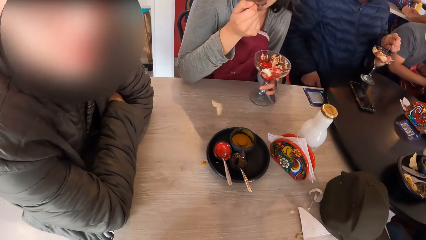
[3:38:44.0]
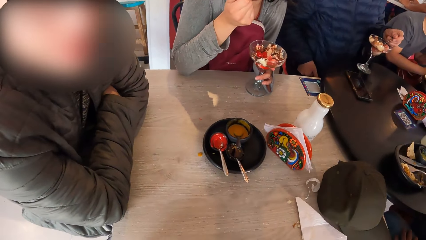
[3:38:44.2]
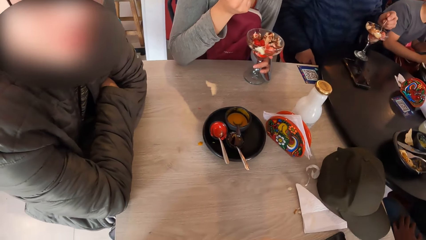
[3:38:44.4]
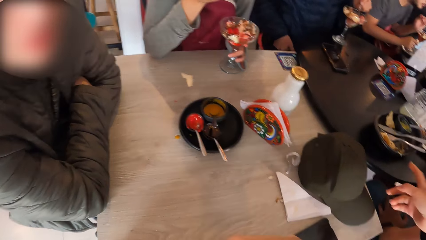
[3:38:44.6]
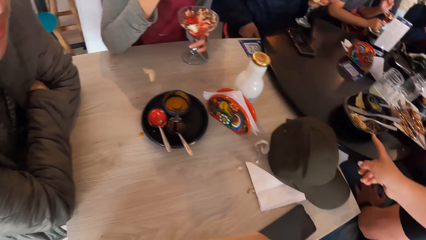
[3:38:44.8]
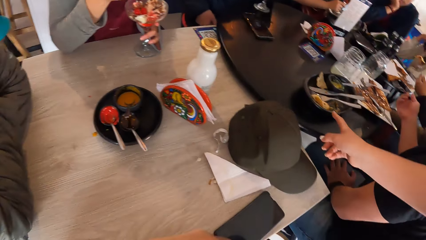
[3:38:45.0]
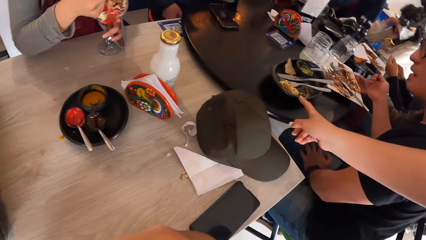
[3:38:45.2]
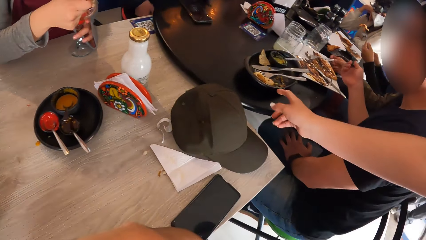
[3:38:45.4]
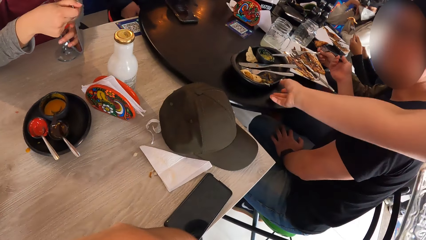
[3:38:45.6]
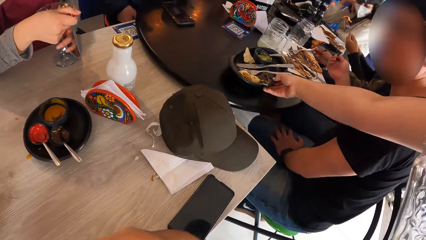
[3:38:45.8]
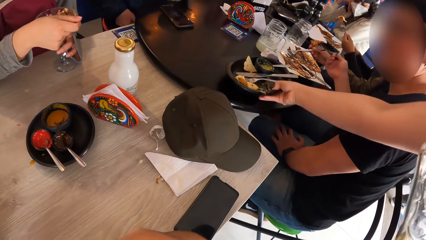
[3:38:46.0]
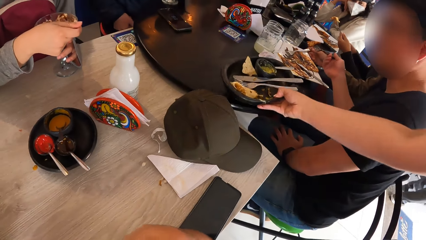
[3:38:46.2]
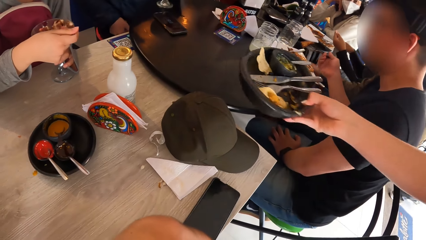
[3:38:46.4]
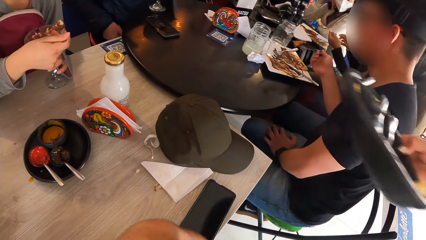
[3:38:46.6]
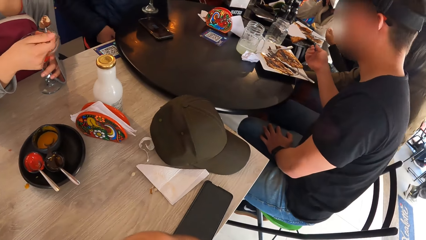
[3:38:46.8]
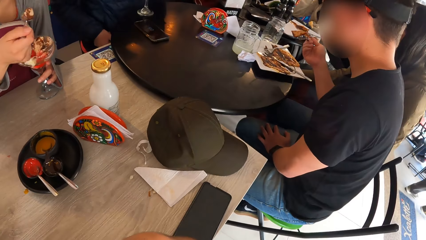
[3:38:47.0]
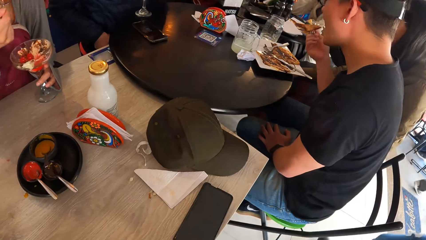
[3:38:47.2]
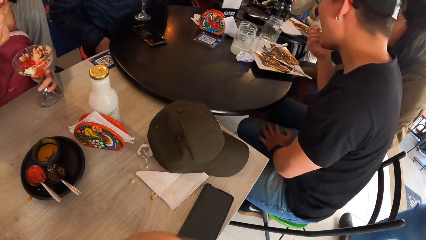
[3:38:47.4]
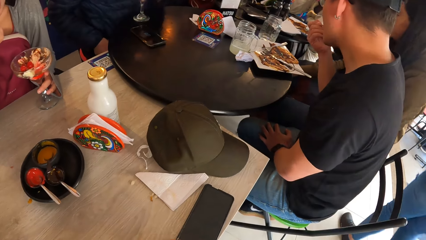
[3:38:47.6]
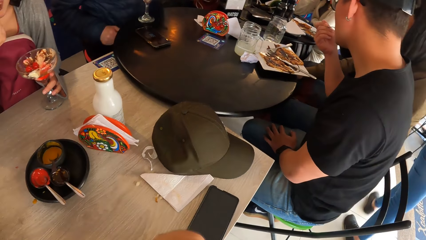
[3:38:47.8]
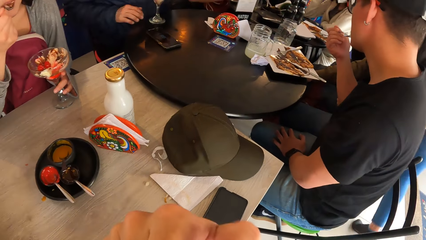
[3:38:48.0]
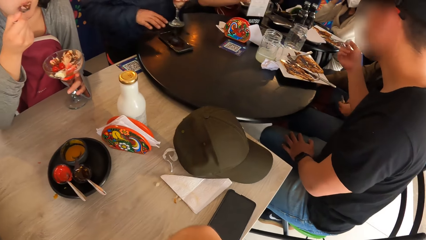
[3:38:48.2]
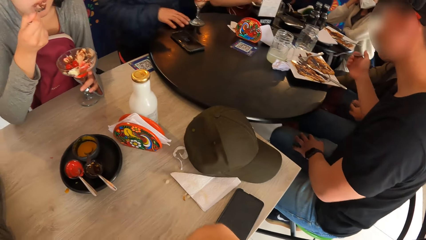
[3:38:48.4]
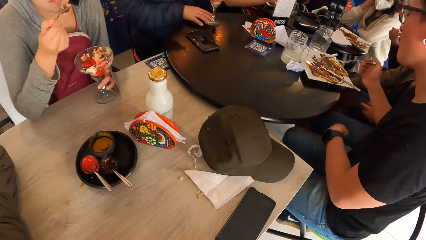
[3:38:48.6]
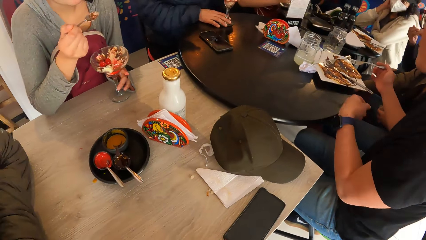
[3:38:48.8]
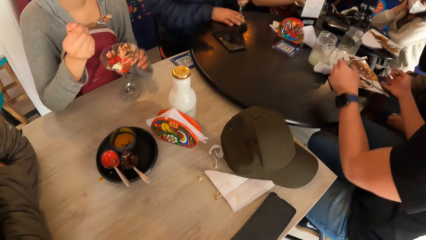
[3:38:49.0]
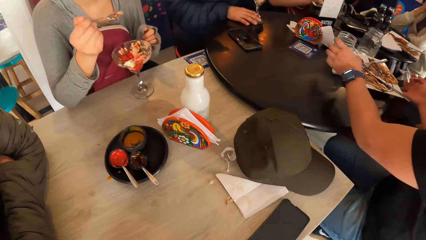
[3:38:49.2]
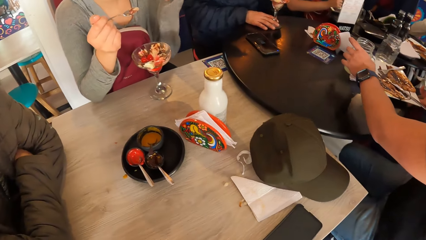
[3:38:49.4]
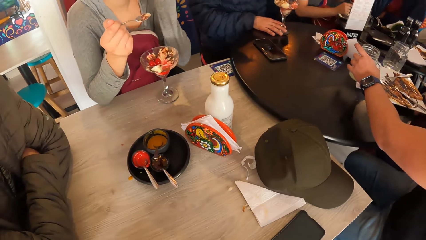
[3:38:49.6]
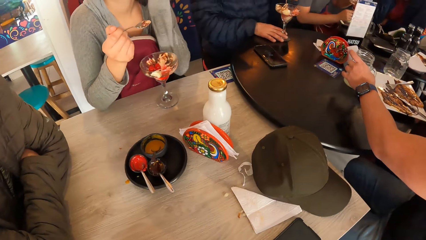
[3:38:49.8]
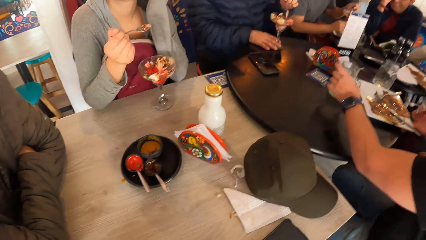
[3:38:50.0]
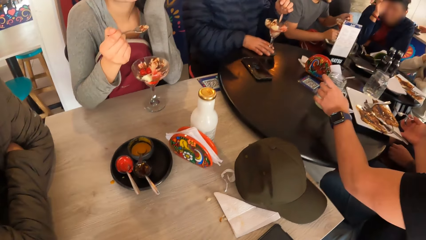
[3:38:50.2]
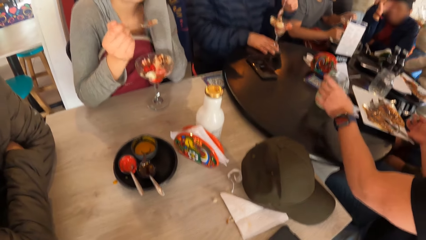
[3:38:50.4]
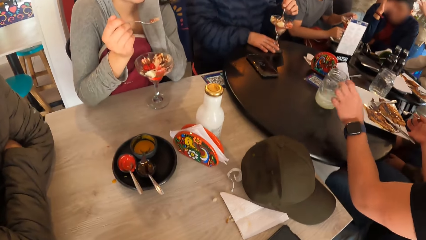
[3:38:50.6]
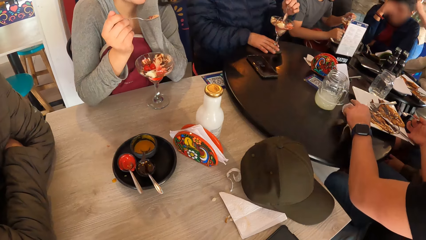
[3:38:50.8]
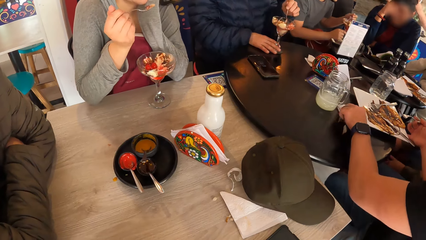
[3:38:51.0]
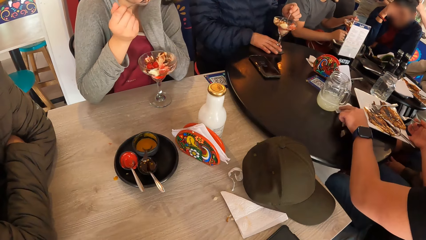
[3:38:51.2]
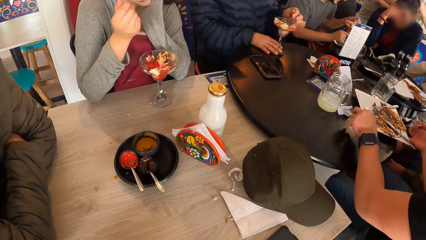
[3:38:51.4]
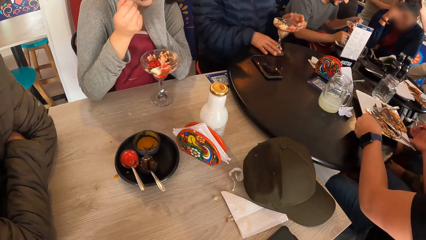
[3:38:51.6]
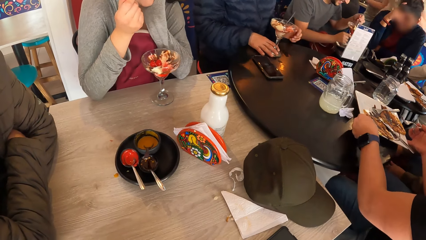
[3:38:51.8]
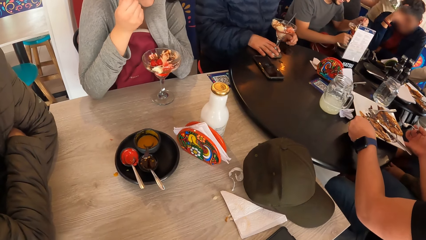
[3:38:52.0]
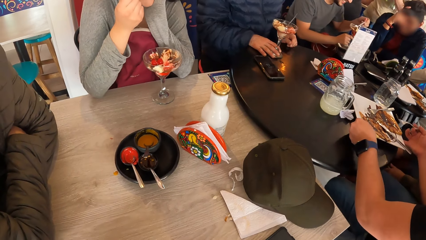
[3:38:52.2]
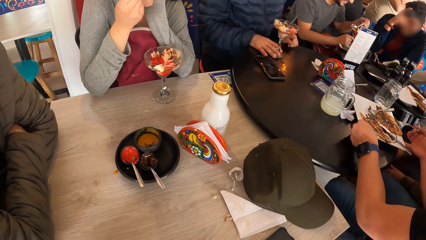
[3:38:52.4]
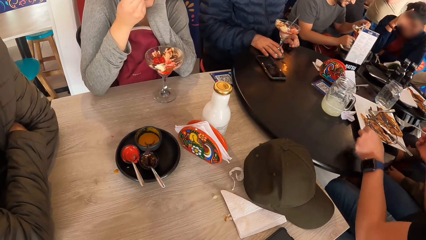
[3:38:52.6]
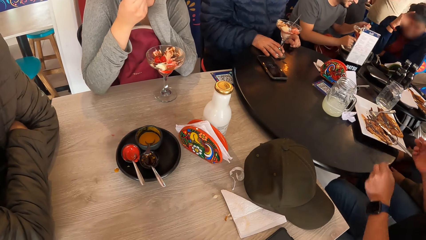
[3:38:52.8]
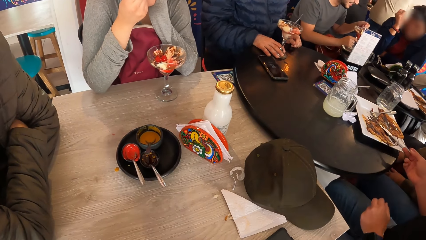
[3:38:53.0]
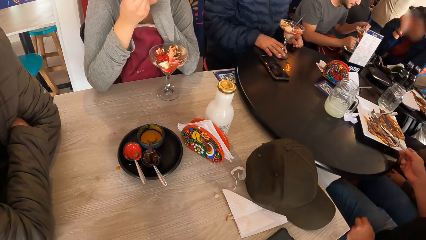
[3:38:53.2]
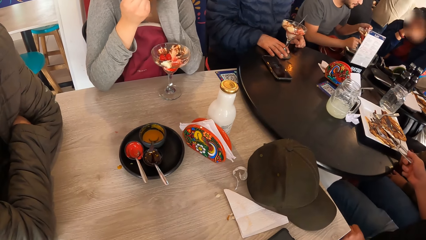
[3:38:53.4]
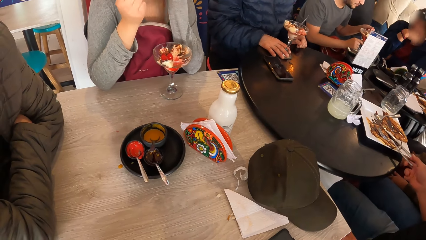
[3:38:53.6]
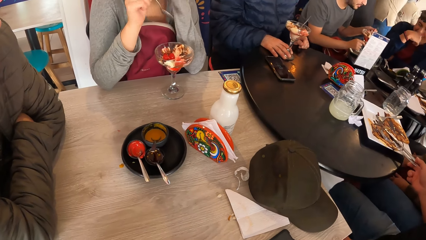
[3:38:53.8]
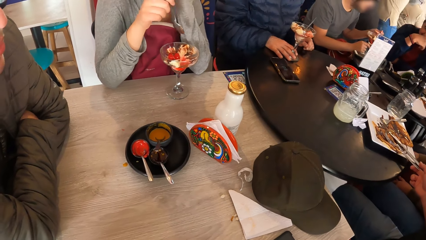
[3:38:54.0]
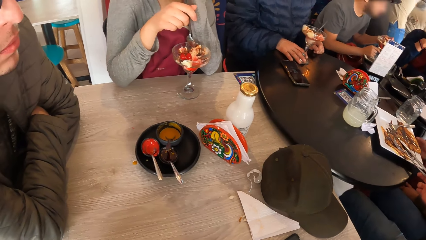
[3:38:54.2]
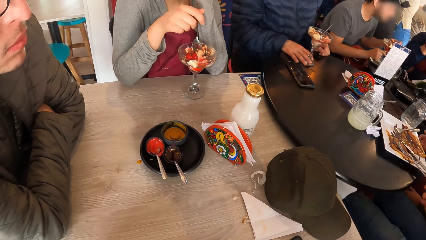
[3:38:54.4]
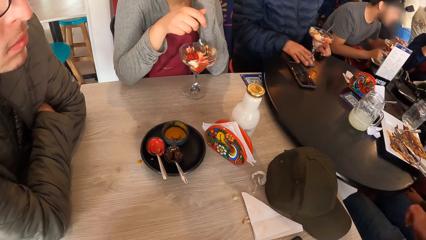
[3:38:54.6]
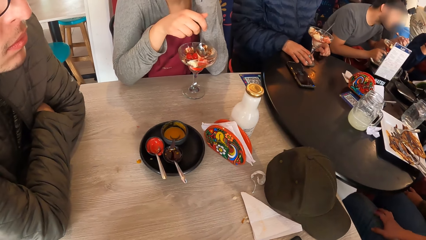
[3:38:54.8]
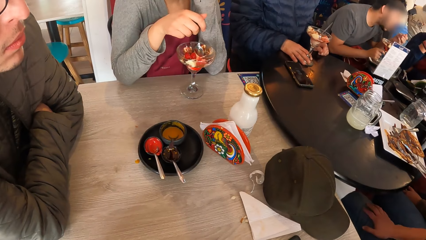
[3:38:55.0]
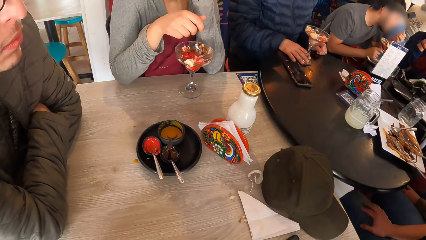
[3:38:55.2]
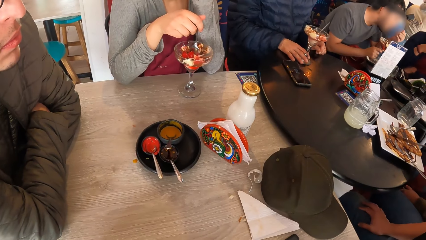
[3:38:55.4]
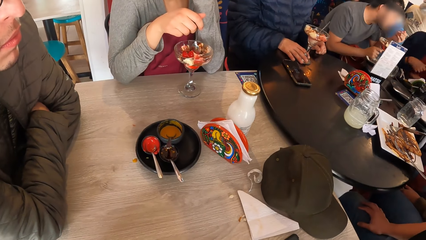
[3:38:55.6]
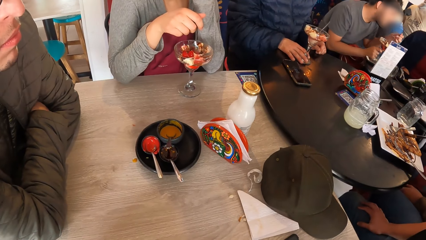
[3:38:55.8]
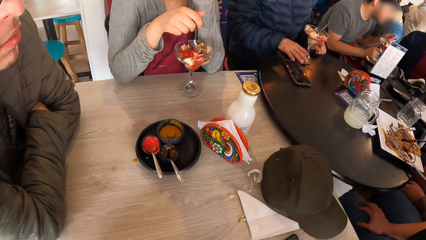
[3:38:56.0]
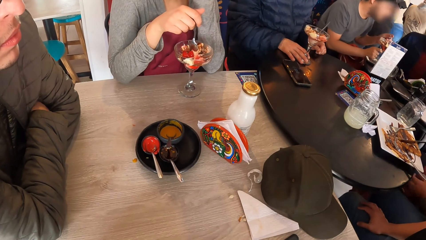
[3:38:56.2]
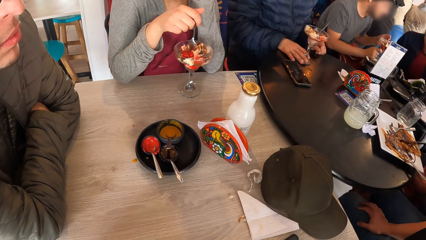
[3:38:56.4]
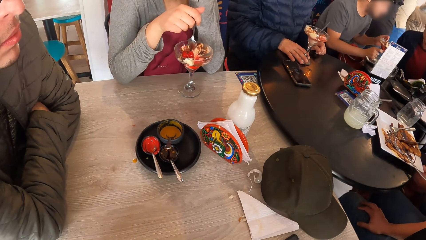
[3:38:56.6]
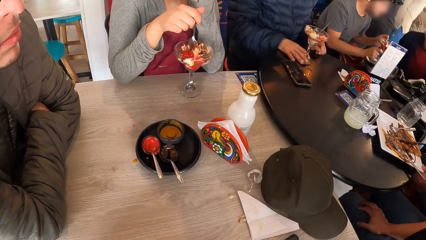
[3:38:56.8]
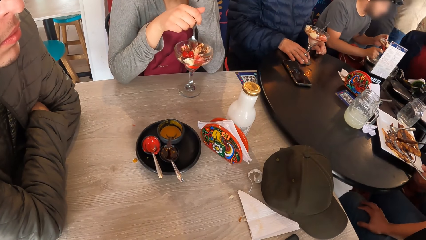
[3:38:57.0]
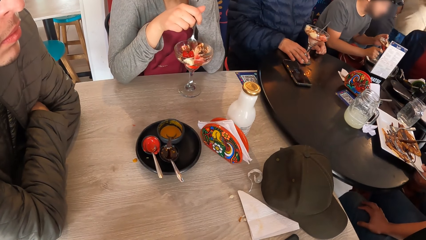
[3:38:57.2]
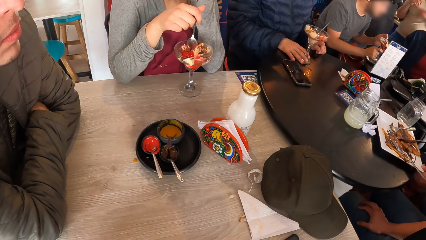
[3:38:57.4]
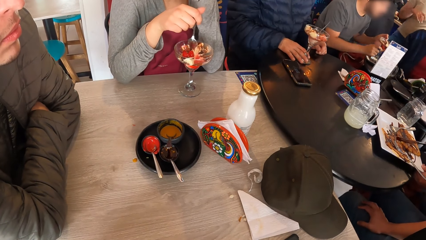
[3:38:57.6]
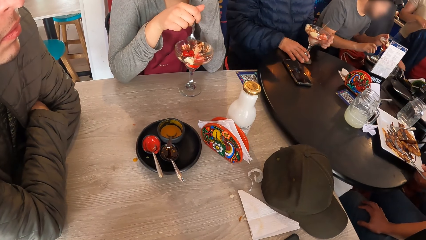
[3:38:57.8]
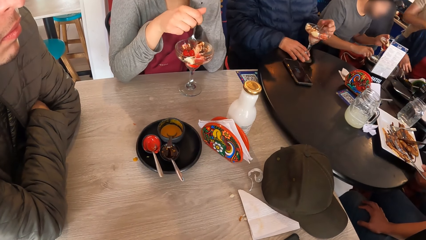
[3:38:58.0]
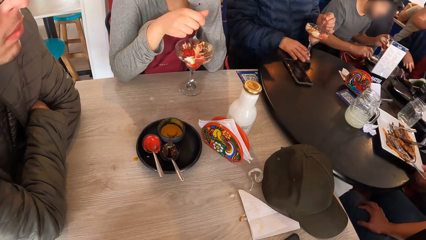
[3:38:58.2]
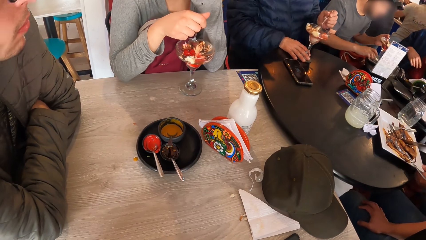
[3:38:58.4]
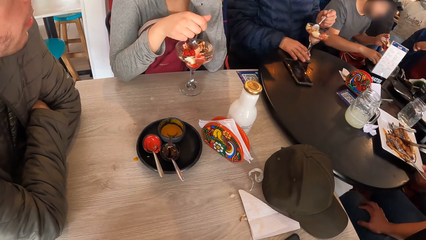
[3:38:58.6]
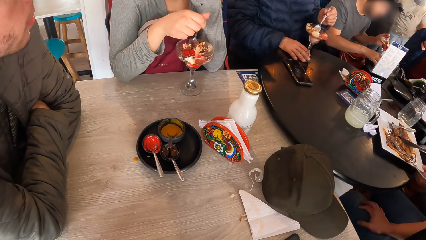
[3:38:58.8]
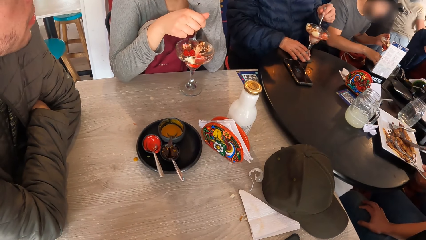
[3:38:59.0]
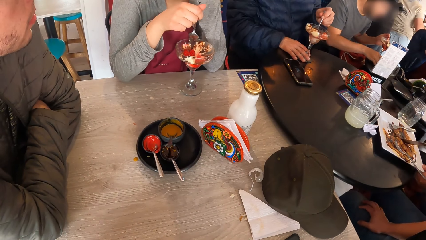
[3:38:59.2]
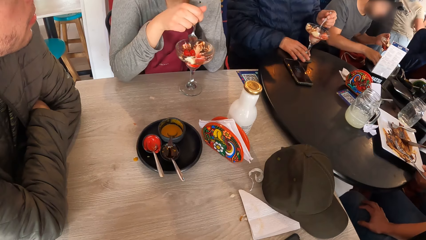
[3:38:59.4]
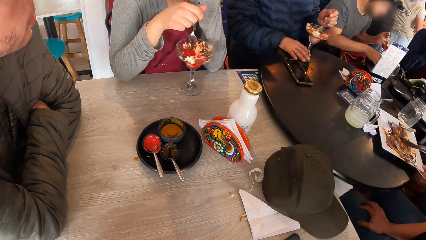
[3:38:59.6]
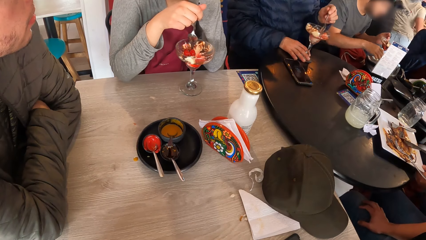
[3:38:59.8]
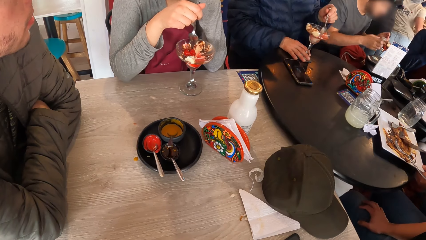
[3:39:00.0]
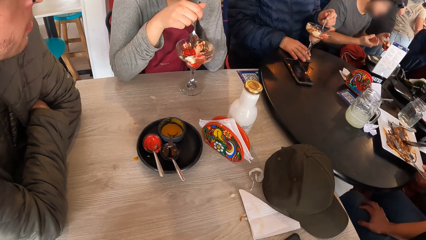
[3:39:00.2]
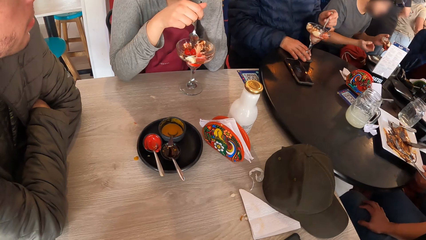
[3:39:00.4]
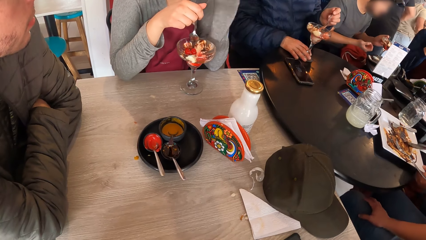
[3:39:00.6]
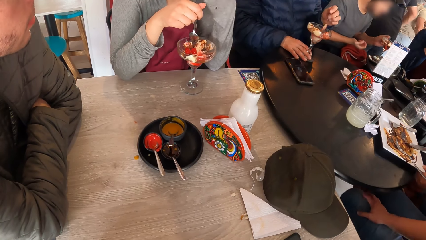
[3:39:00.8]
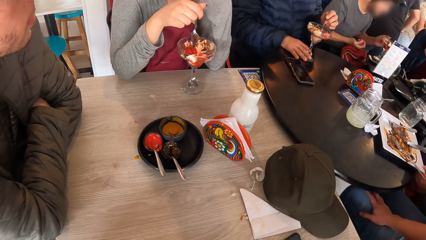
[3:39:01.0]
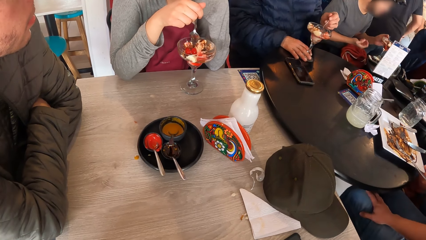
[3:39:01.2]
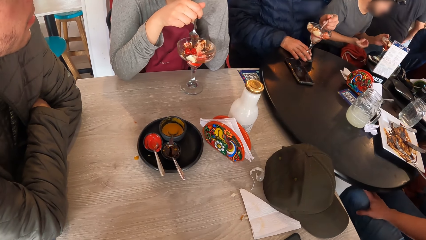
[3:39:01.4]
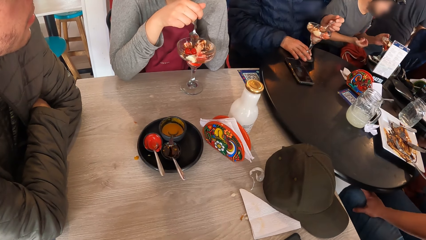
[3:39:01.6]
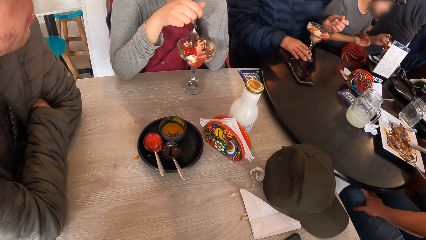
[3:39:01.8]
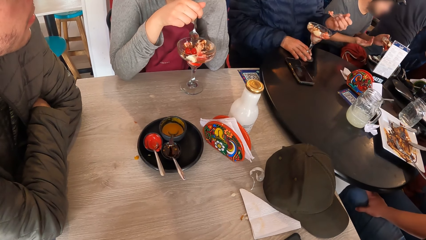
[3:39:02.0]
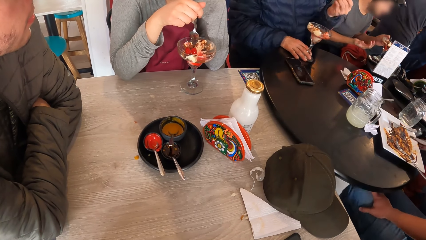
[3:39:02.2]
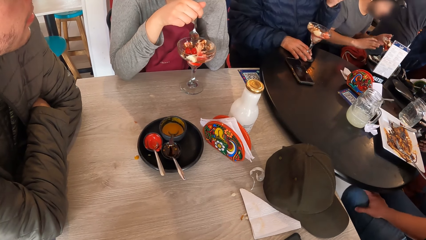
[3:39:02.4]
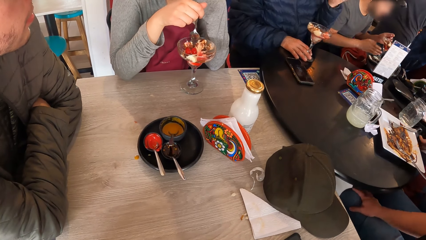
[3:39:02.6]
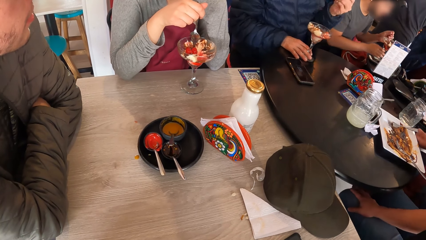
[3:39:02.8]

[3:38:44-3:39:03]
The camera wearer looks sideways. They look down.
